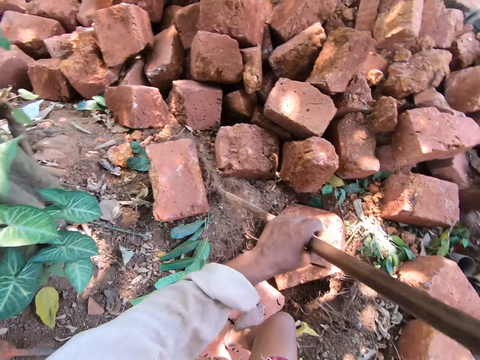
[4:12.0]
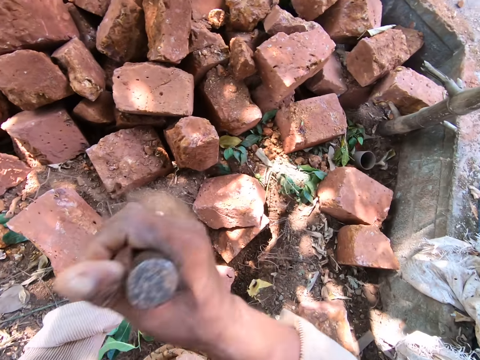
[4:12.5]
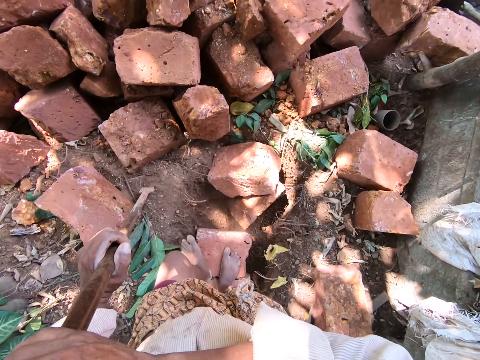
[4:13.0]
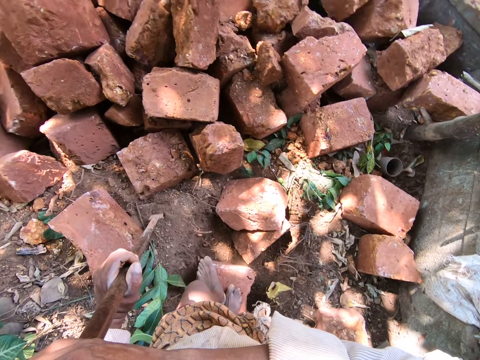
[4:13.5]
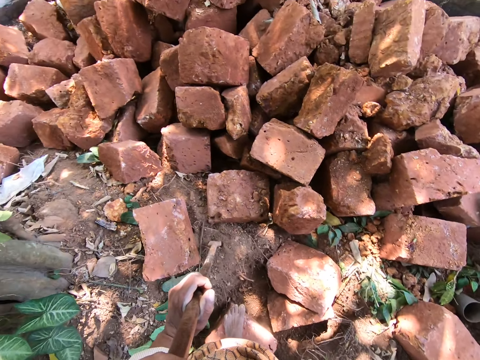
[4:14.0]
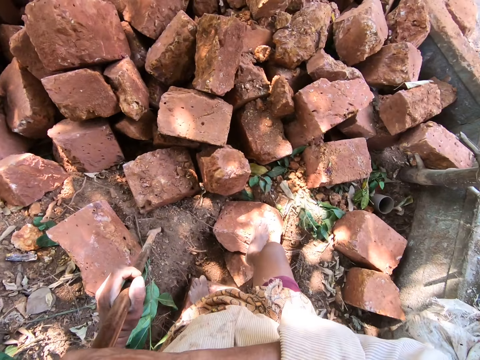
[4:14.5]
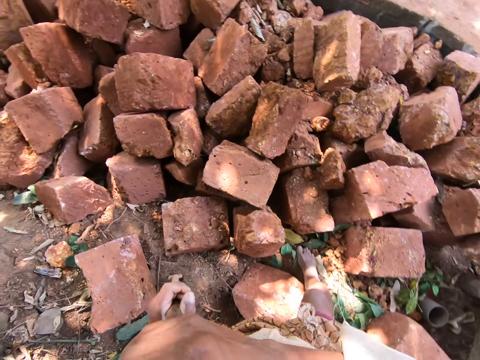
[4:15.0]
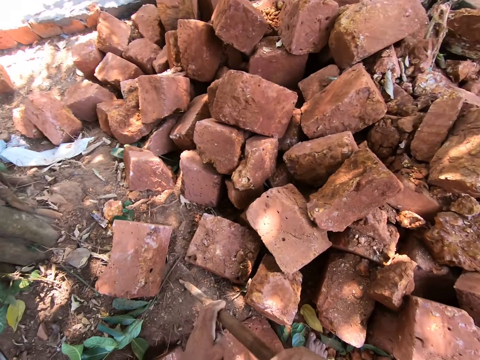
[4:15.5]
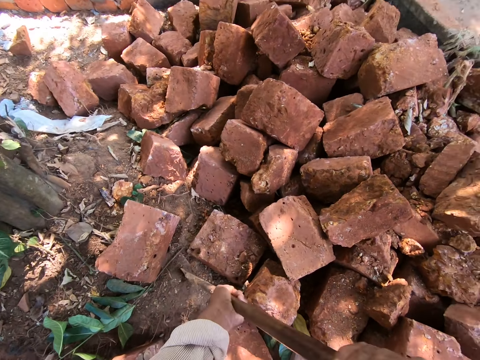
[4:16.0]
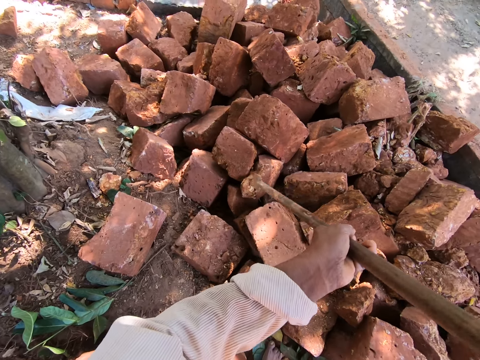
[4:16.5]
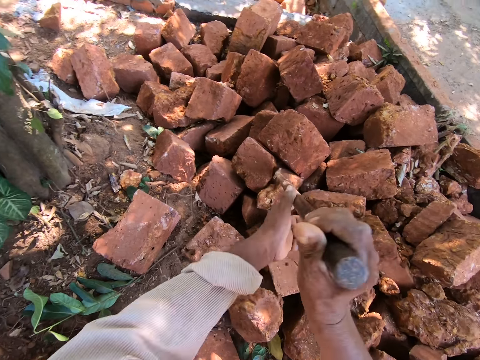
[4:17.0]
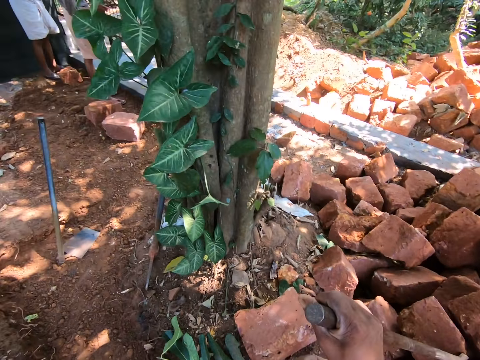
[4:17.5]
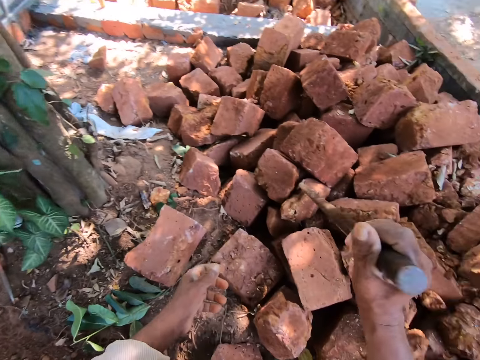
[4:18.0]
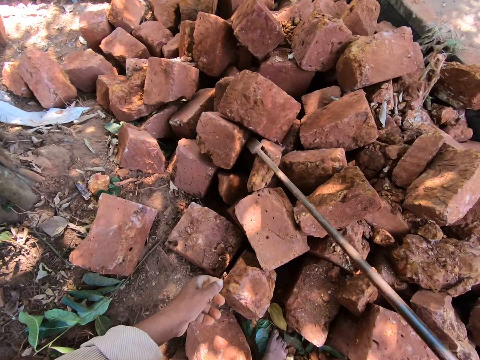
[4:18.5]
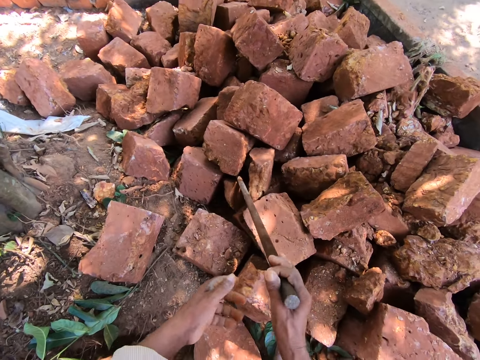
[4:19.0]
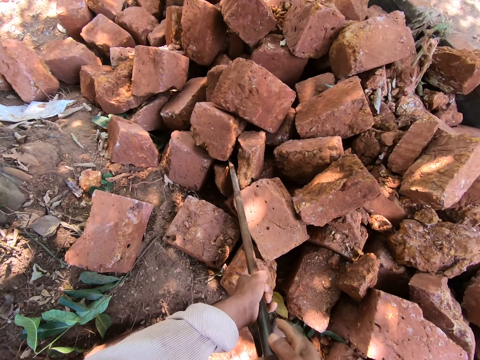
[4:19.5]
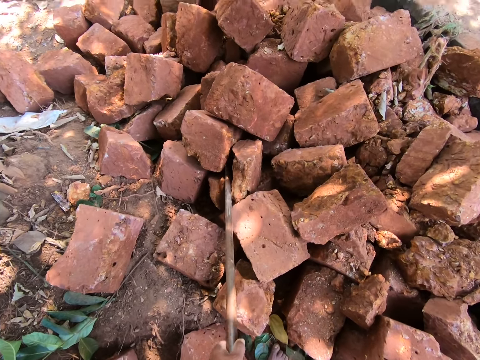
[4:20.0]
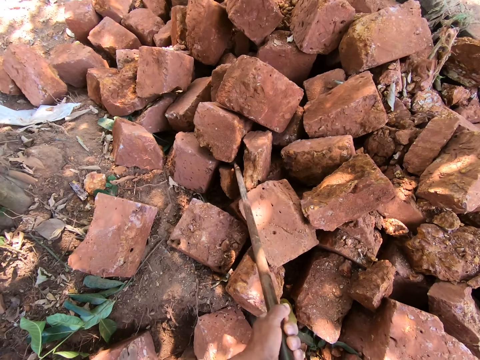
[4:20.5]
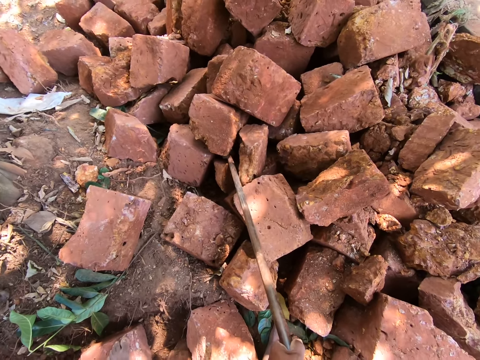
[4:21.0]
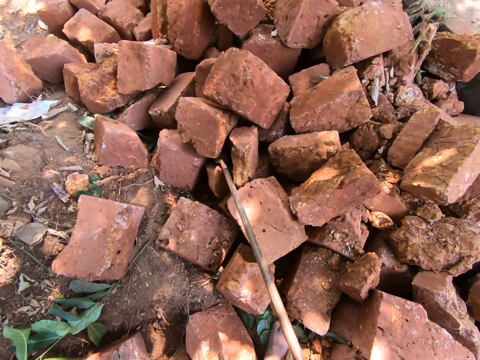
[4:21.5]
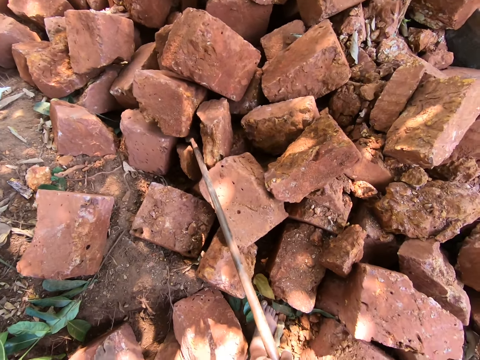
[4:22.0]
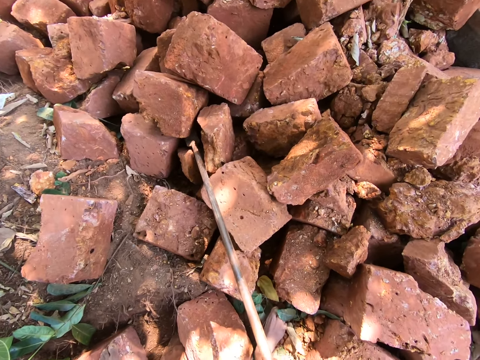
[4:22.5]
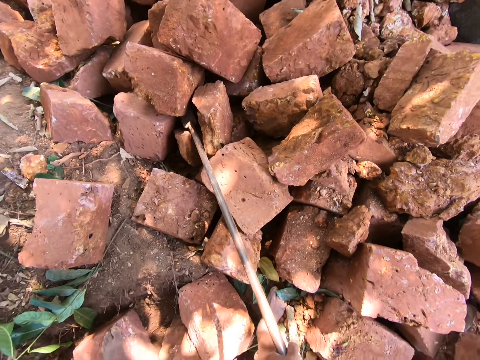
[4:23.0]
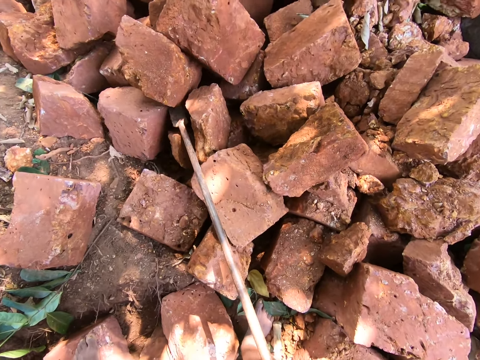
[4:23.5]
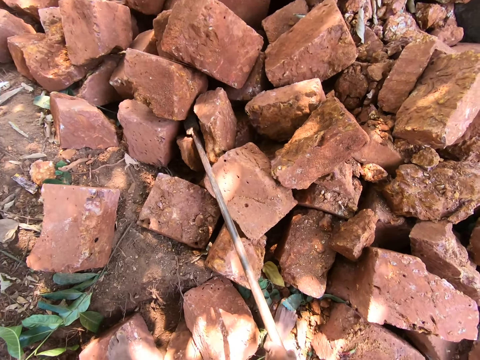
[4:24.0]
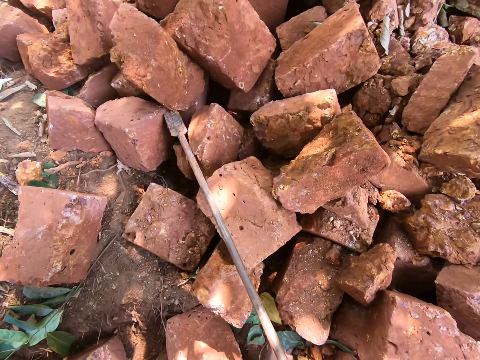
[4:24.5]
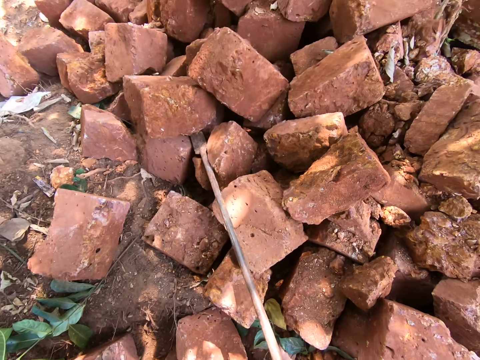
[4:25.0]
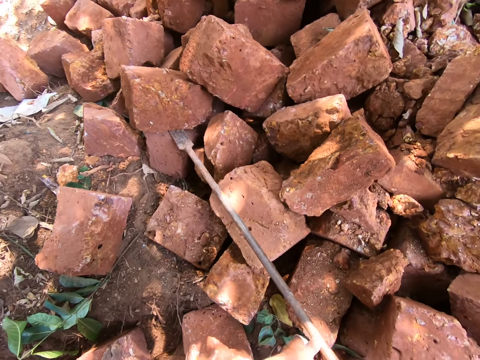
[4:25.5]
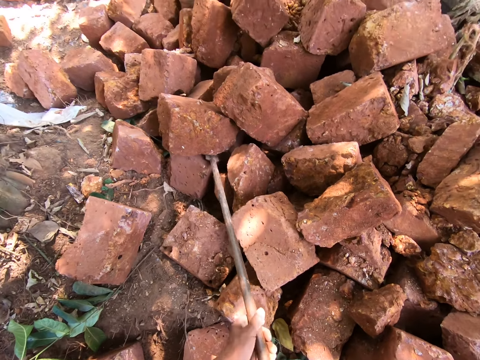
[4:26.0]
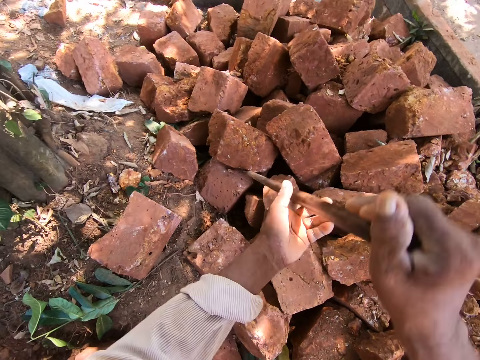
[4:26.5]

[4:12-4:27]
The camera wearer drops a steel bar or rod on the ground. He hits the rod on the ground with both hands. He looks around. He moves some rocks on the ground with the rod in his hands. He drops the steel bar on the stone. He looks around.

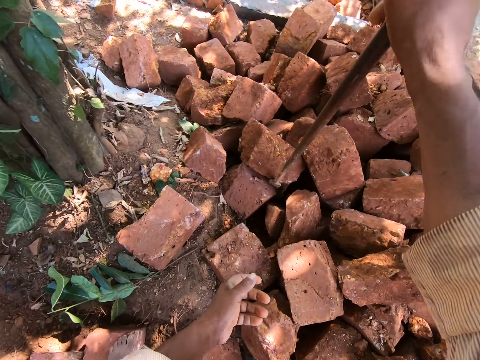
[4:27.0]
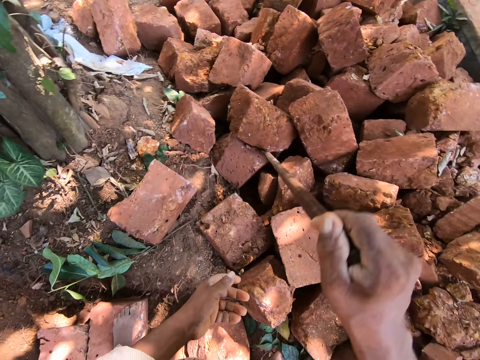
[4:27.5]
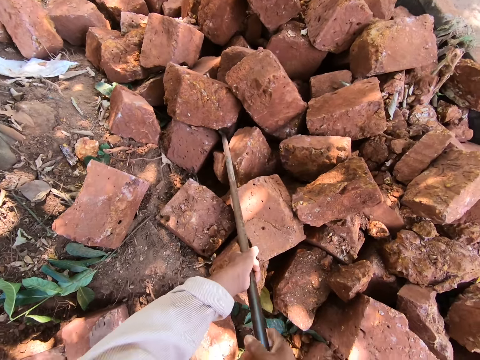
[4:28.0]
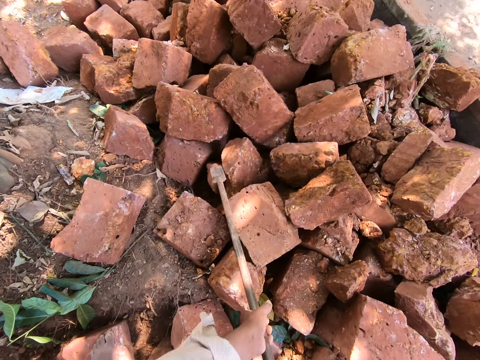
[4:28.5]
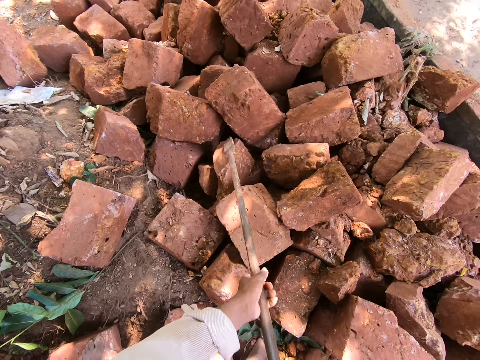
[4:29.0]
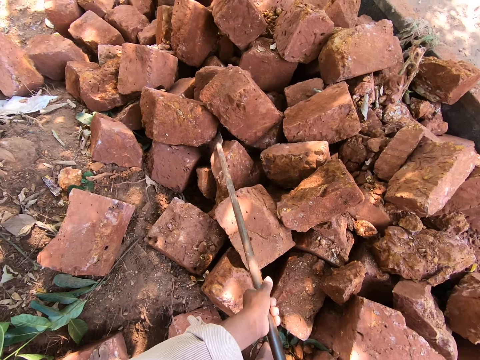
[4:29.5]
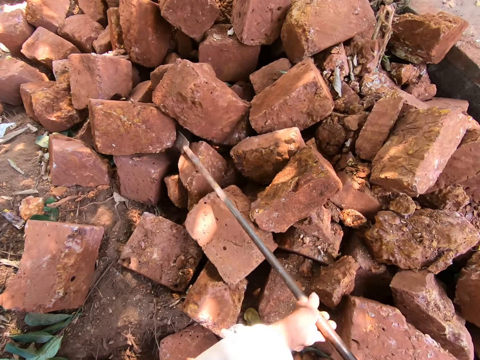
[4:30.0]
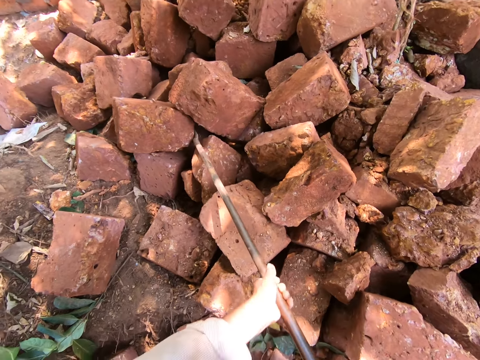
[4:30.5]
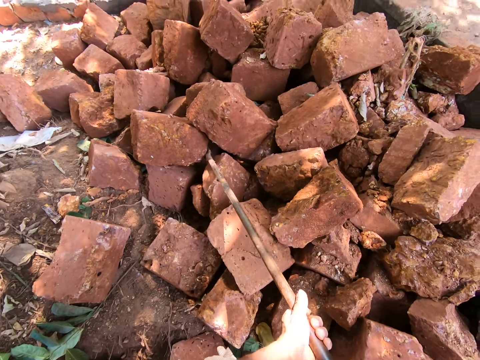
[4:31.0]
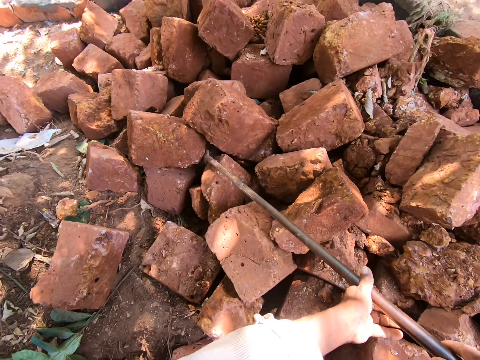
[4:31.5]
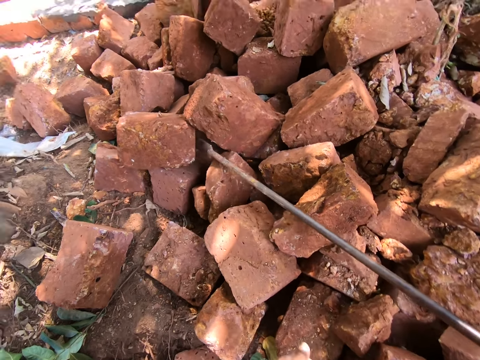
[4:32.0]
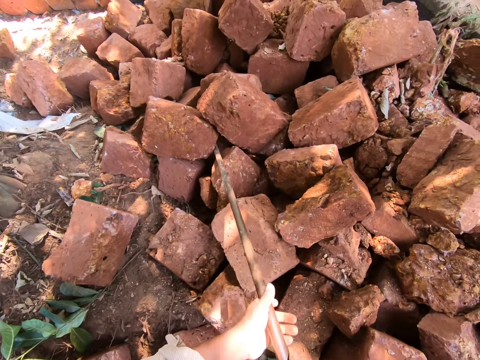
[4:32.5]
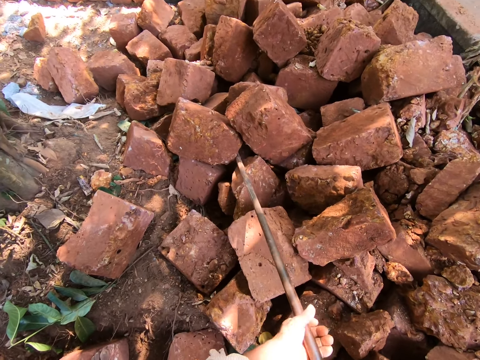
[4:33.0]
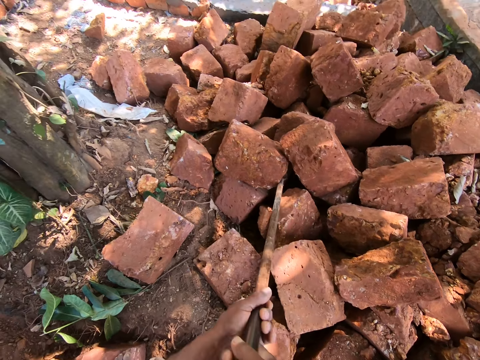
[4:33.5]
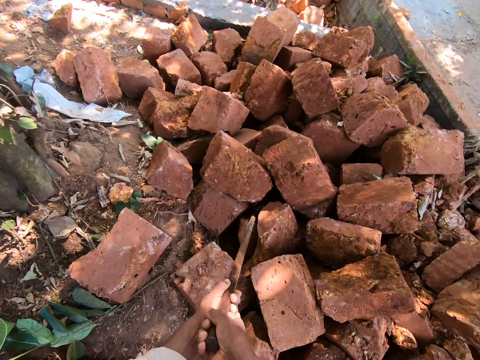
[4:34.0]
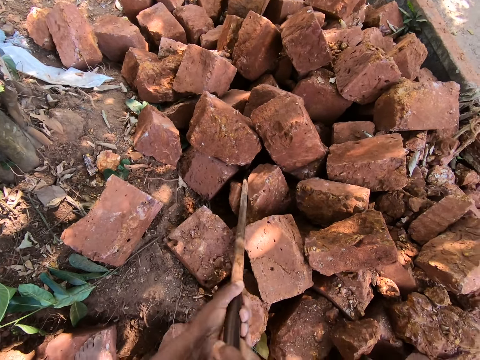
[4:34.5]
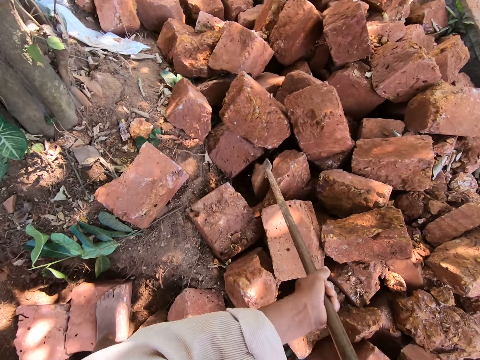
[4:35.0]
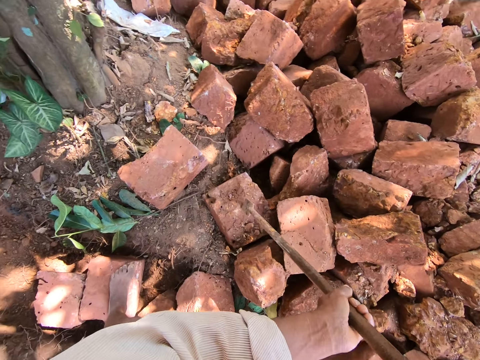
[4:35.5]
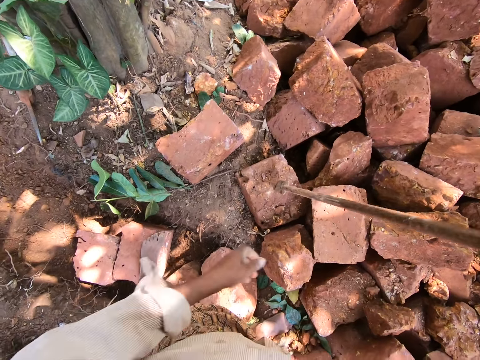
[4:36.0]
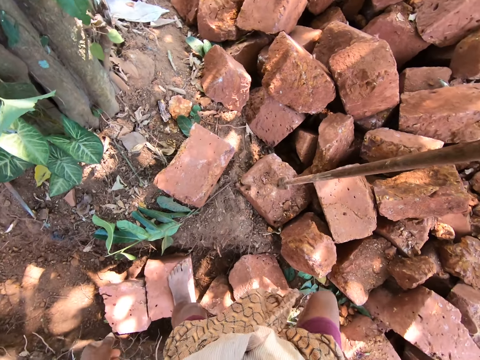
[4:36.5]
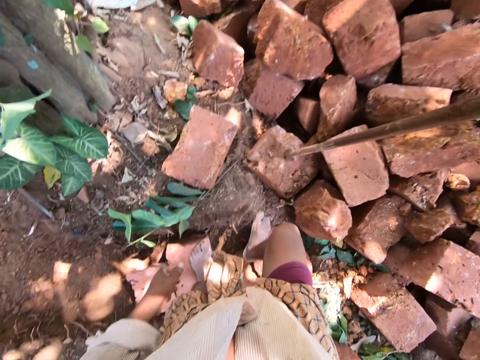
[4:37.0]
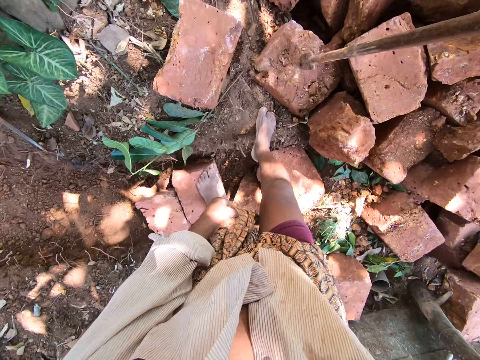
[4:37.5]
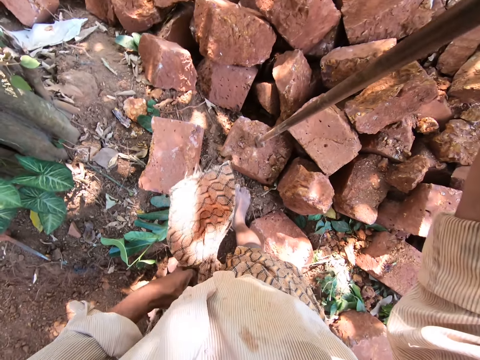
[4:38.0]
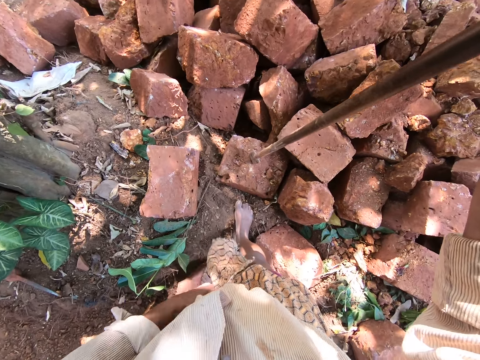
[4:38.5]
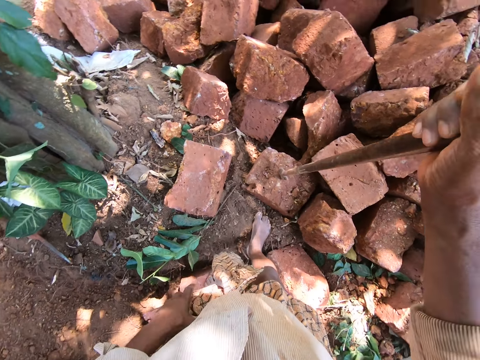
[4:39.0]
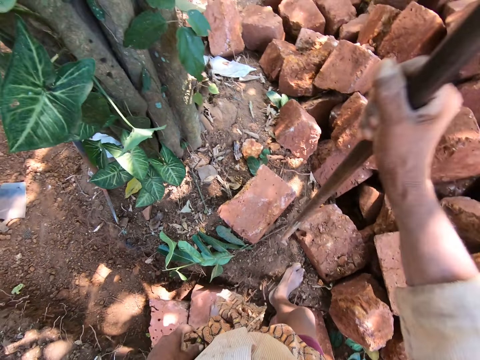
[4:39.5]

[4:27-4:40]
The camera wearer walks around. He holds a cloth with the left hand. He adjusts his cloth with his left hand.
